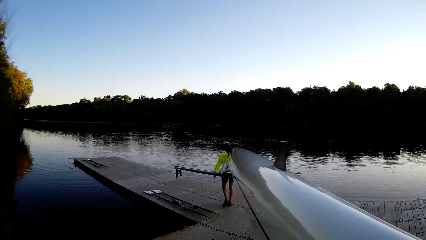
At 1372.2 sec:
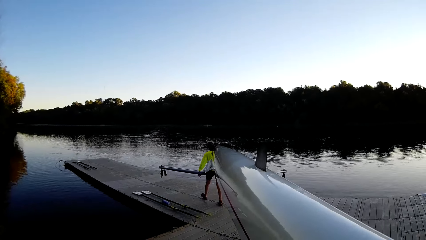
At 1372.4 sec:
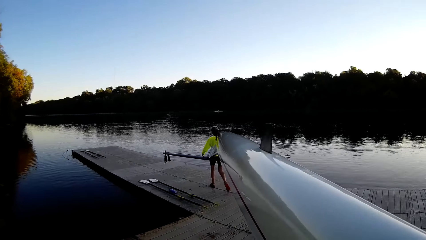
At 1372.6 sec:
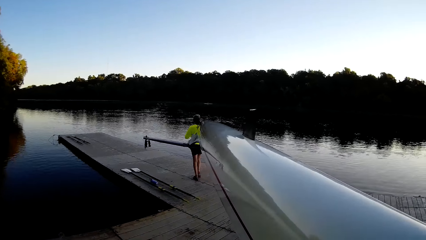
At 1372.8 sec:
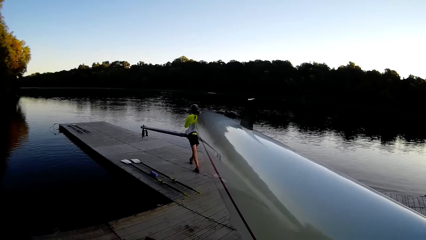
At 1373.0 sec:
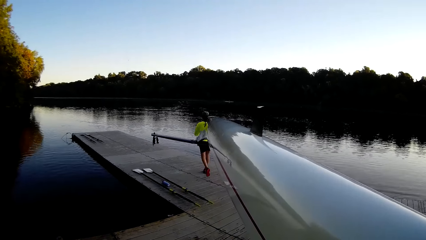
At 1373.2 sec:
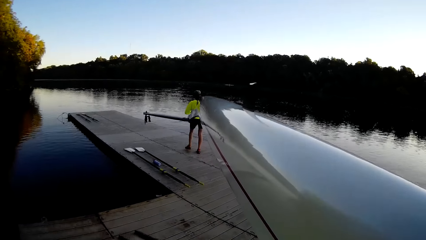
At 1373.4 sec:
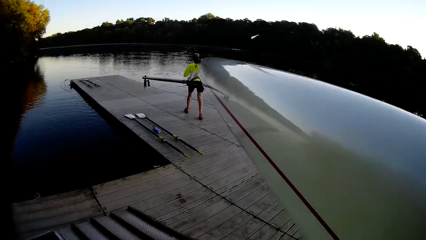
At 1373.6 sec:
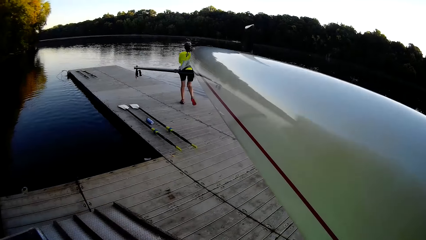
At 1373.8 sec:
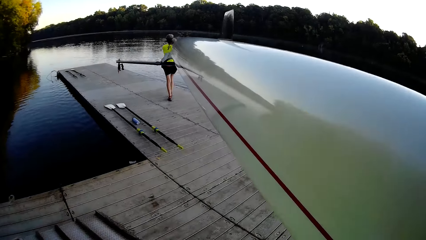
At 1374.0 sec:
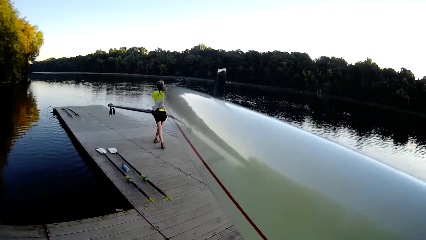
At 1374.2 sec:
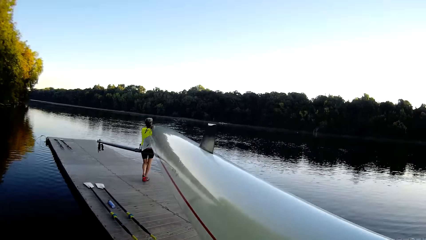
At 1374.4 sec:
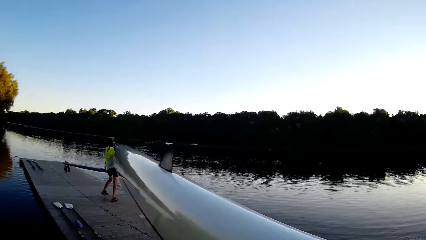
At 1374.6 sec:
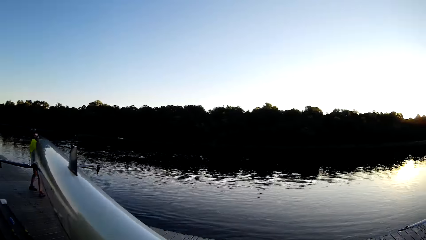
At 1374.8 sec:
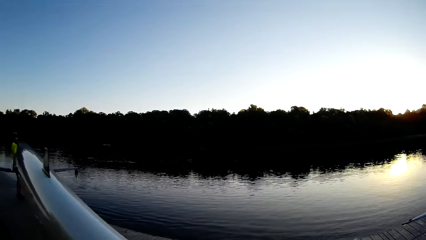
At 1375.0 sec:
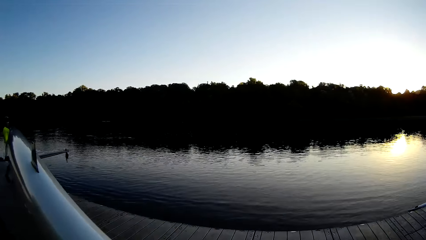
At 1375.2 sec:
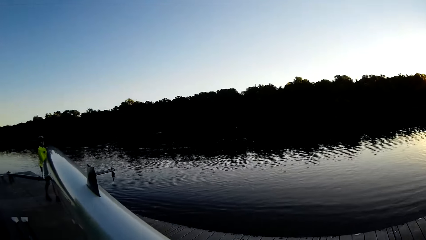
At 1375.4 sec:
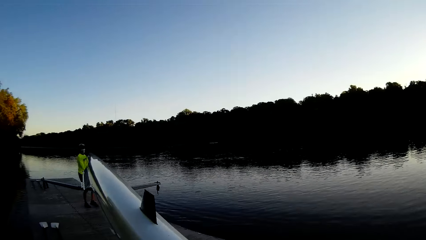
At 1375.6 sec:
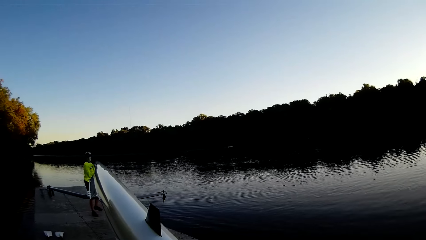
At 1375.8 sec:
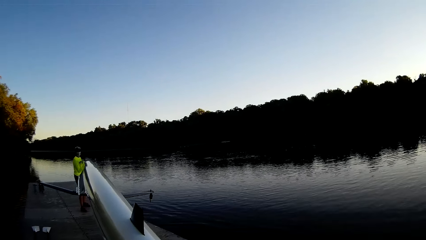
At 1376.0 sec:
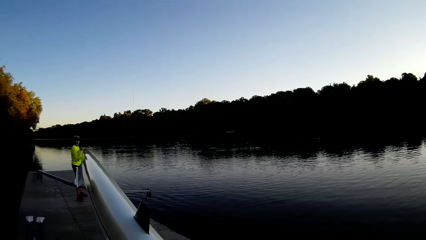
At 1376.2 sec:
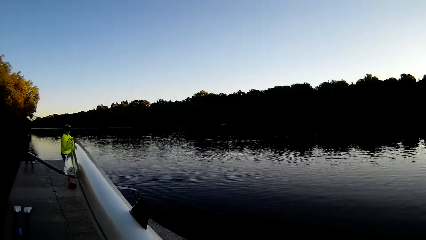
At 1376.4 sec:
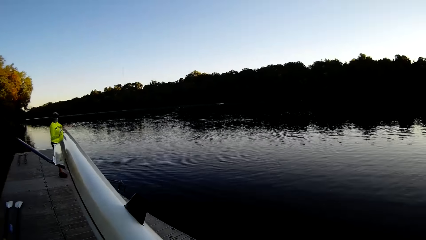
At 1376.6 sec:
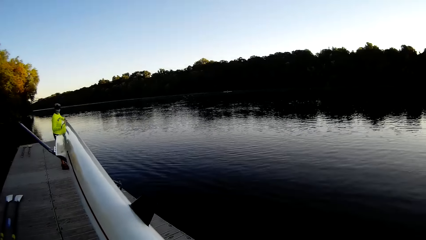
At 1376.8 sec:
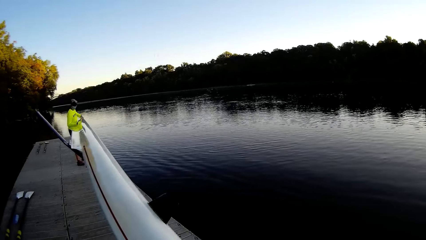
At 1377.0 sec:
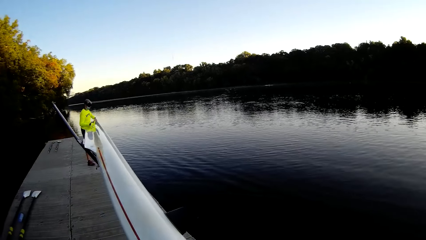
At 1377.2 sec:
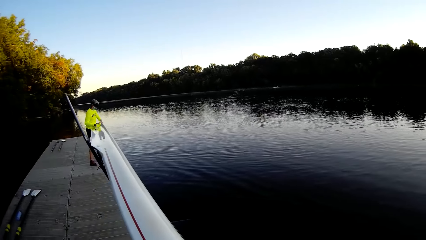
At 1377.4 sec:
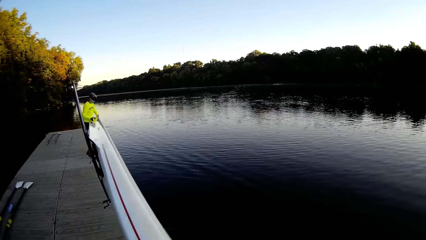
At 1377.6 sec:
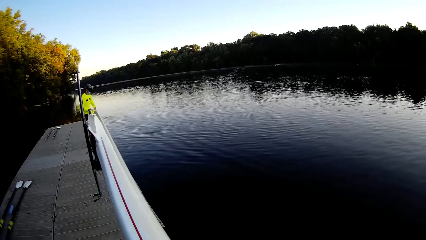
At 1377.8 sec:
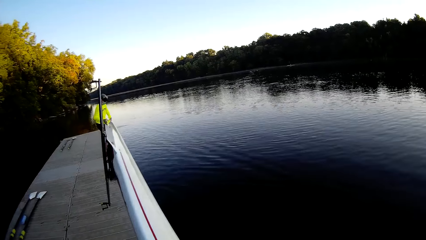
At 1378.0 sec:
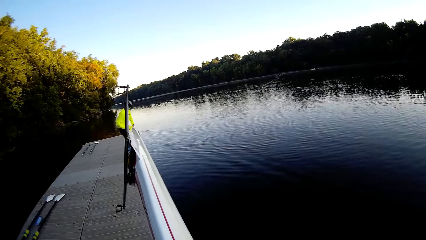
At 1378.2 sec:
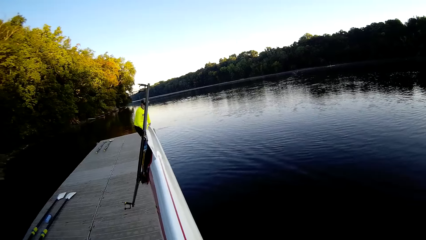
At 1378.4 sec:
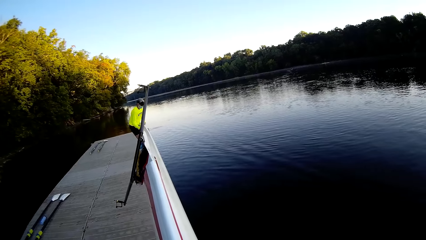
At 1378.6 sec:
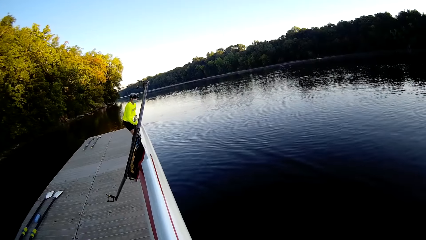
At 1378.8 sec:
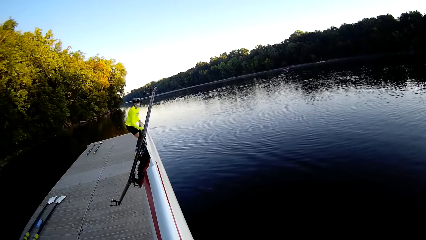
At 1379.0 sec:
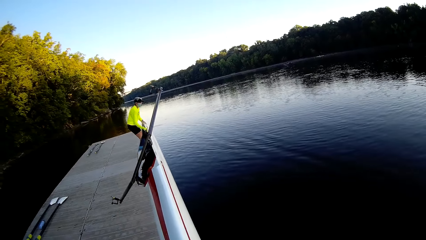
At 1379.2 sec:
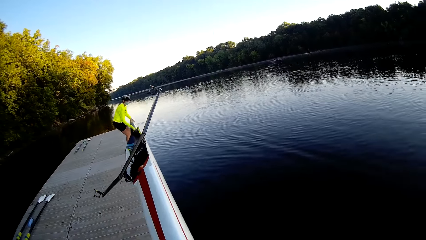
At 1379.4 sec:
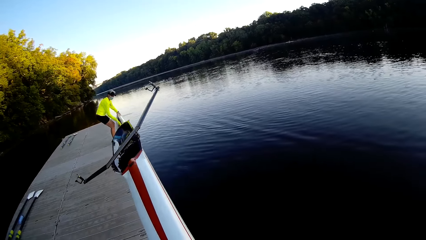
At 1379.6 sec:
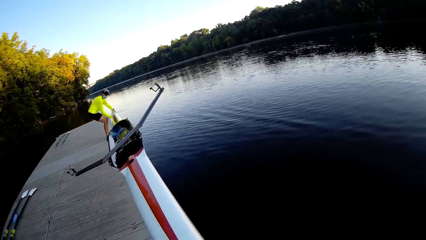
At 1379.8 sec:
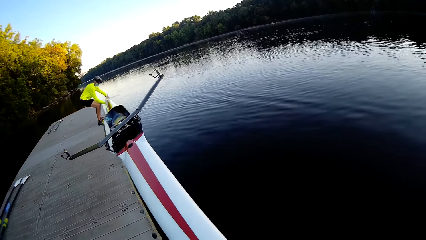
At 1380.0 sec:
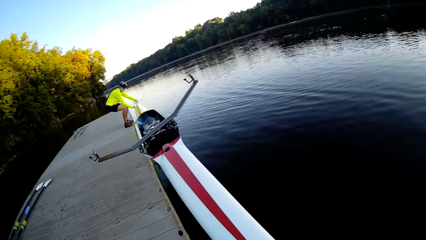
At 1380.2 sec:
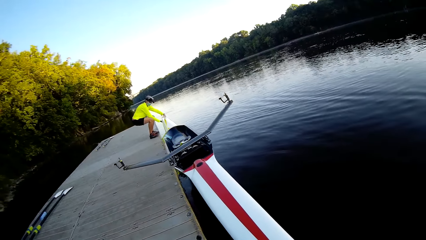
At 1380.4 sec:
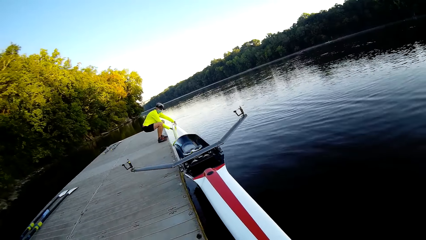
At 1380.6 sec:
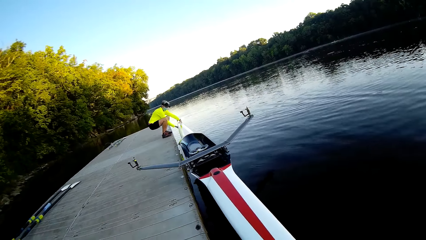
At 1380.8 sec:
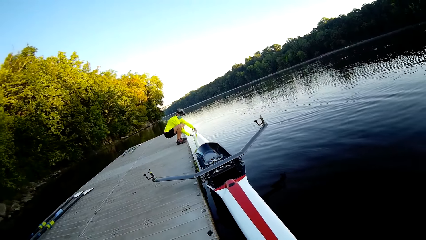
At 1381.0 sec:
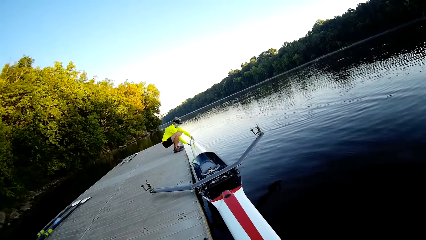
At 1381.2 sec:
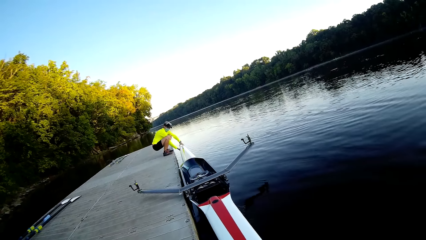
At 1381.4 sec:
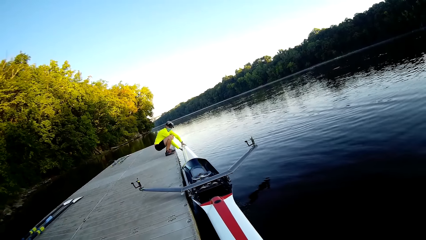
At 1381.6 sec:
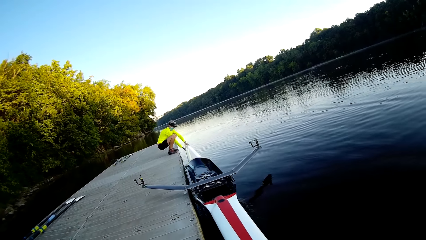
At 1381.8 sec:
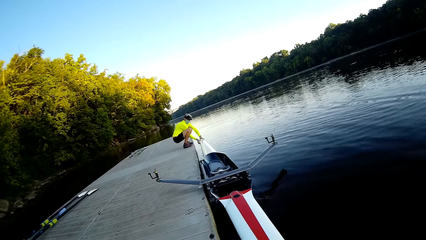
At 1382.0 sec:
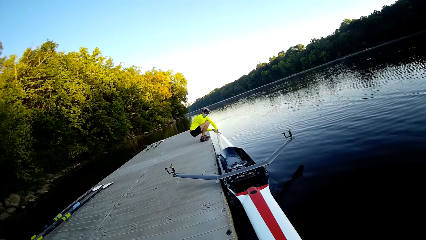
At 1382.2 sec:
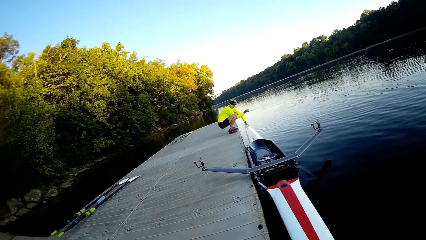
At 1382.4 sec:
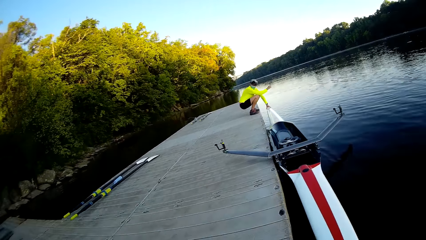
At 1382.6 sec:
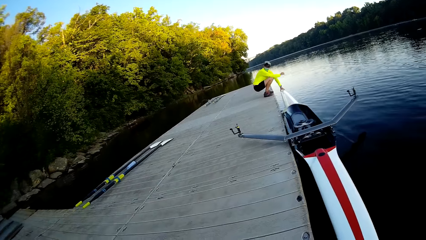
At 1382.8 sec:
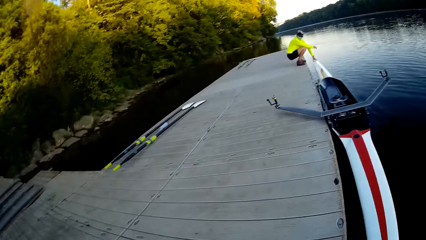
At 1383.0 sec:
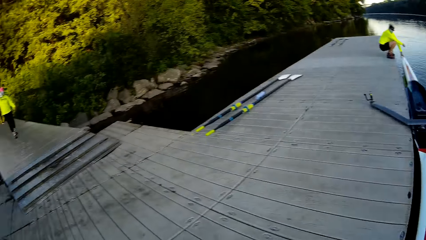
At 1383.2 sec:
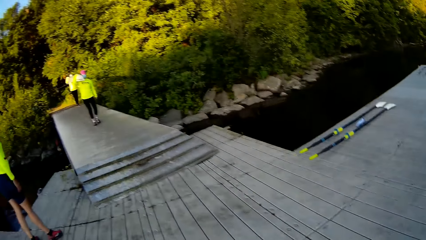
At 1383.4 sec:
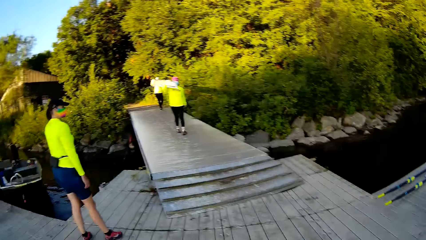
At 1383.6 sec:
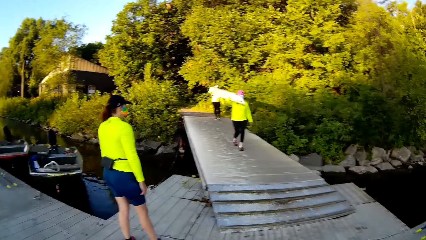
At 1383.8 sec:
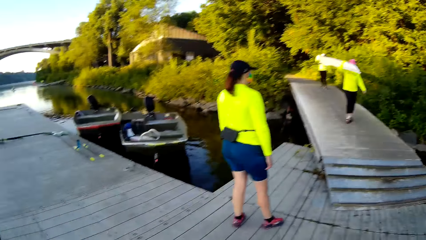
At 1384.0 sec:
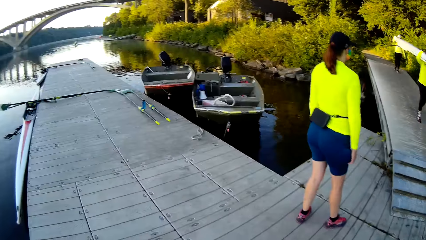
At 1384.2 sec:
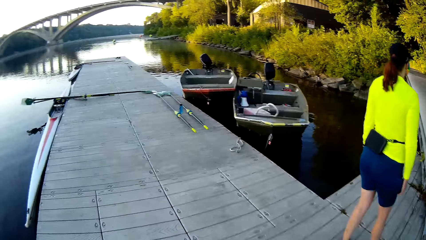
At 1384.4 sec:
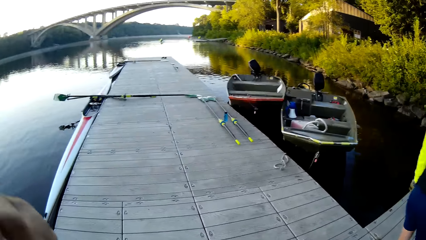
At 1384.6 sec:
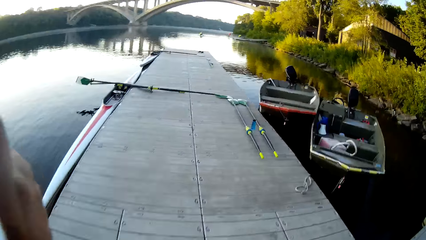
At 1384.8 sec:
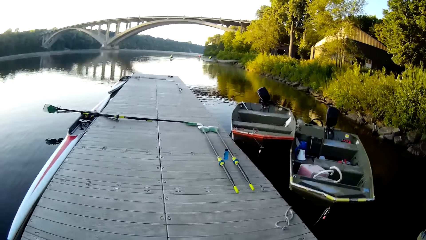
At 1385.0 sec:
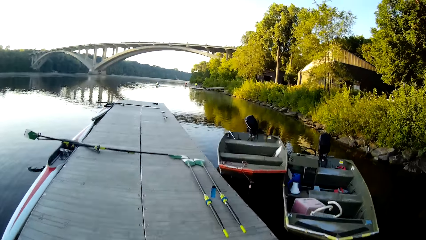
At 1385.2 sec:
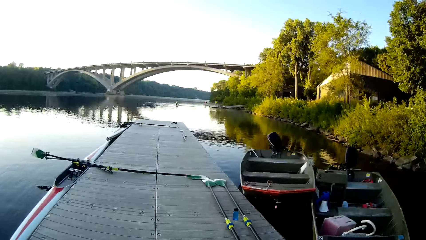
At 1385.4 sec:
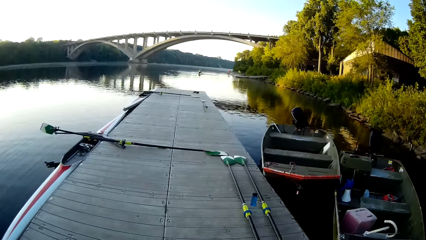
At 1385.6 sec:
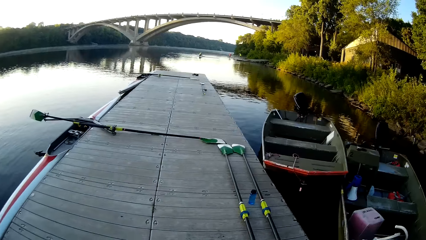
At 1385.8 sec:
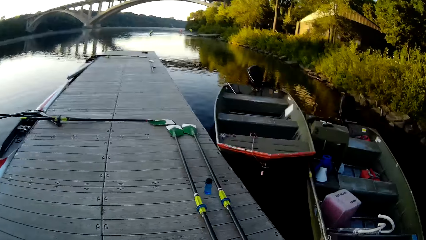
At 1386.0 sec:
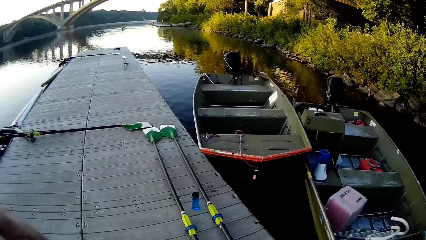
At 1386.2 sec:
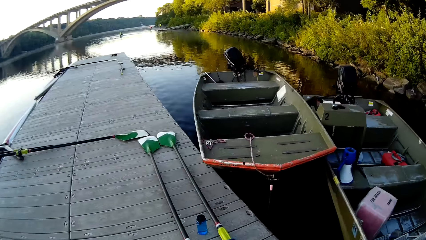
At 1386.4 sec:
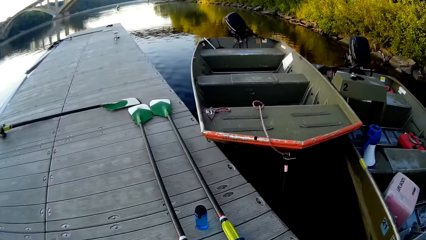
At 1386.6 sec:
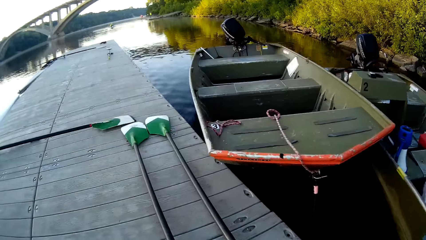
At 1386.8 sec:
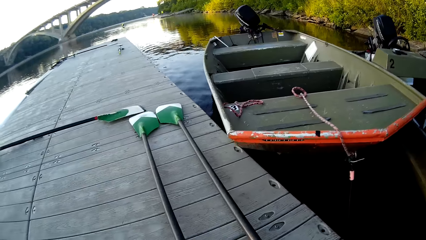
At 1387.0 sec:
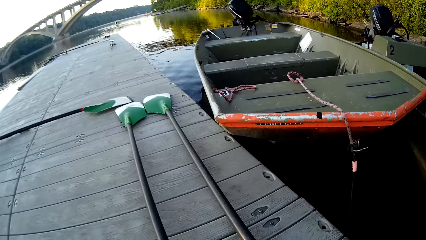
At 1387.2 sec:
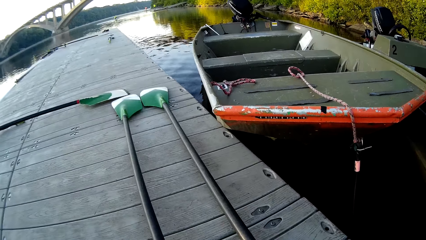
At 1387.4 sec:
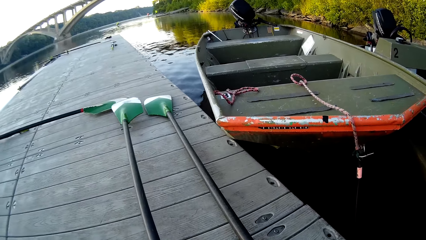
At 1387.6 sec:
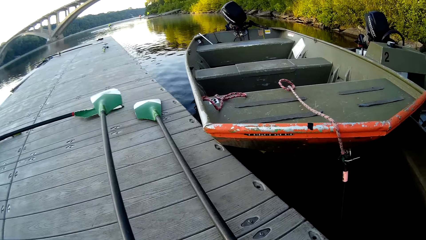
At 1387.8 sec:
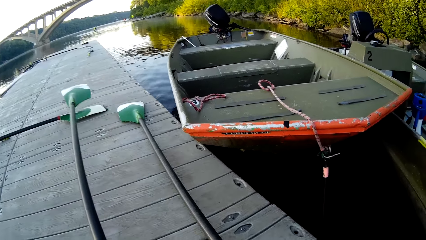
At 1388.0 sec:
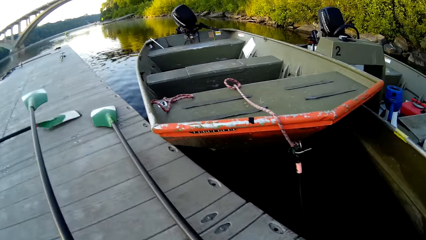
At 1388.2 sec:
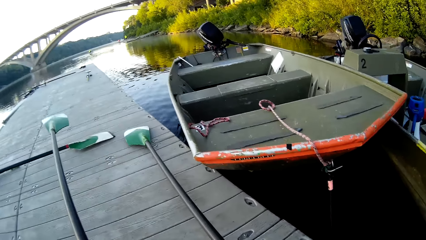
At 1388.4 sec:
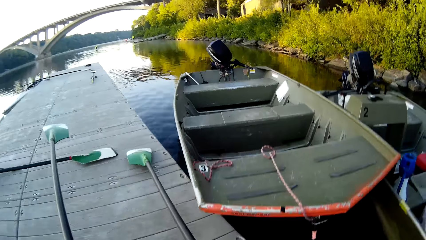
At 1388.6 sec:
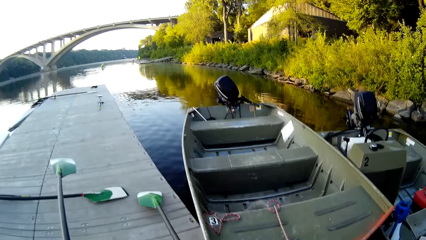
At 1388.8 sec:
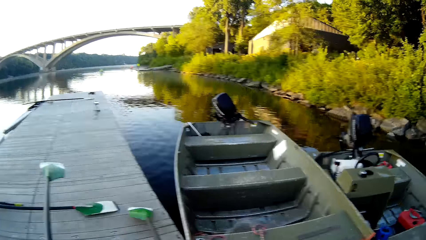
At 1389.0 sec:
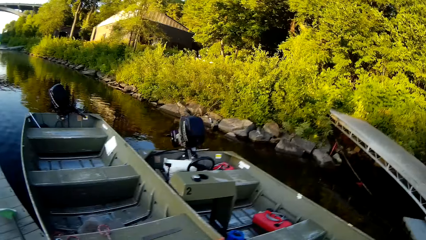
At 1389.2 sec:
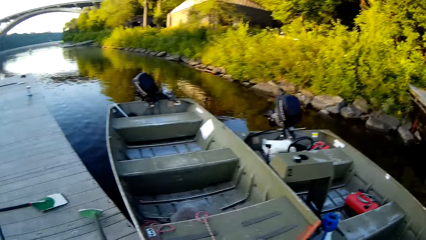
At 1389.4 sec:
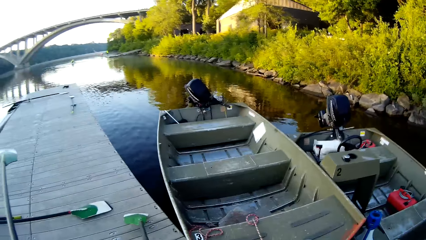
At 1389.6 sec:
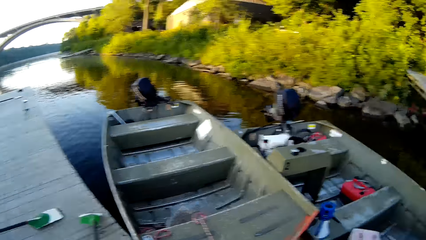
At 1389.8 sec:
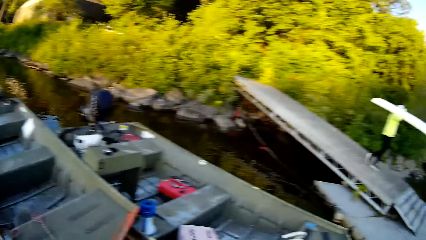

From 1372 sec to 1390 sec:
The camera wearer holds the boat. A woman puts the boat on the water. The camera wearer puts the boat into the water. They walk on the pavement and pick up spades on the pavement.
